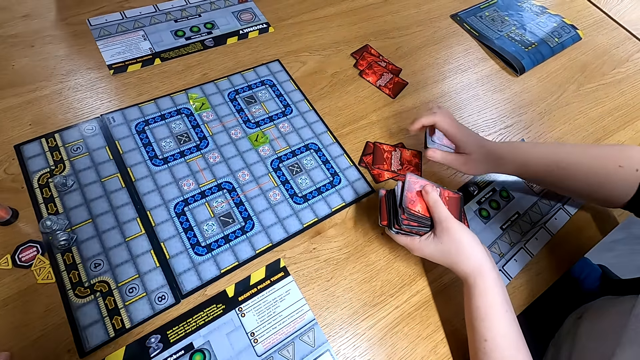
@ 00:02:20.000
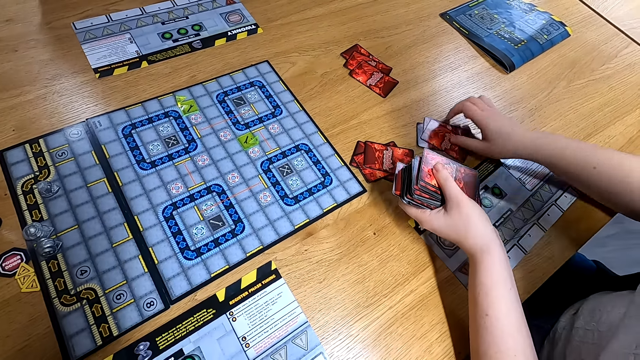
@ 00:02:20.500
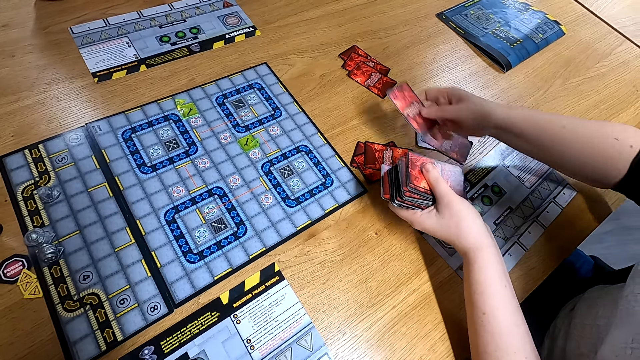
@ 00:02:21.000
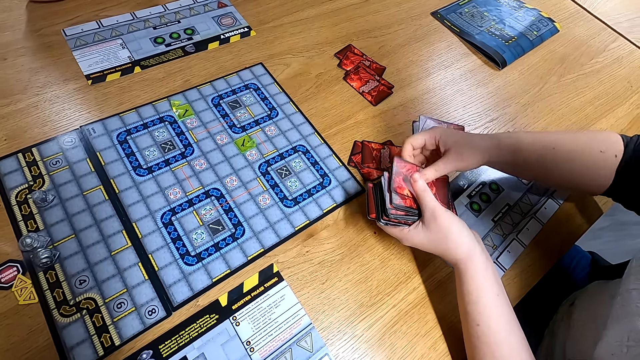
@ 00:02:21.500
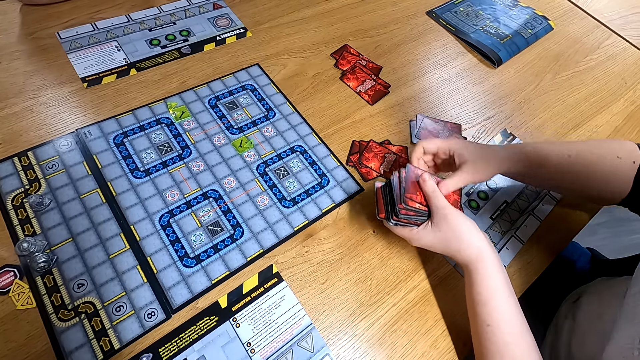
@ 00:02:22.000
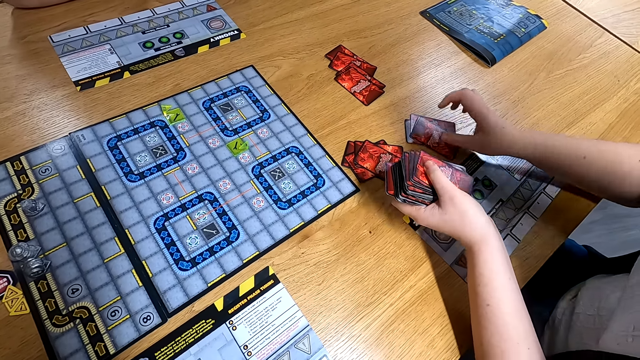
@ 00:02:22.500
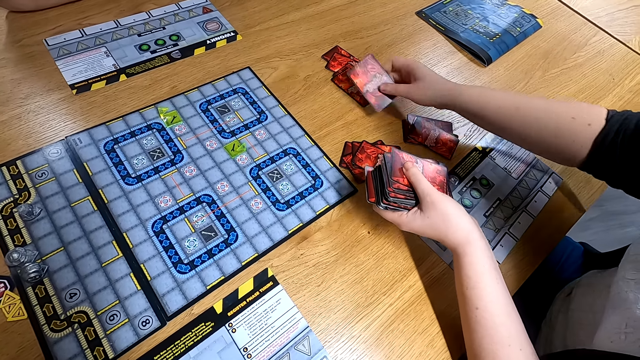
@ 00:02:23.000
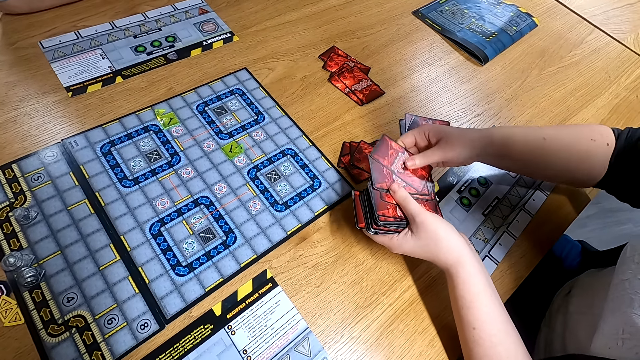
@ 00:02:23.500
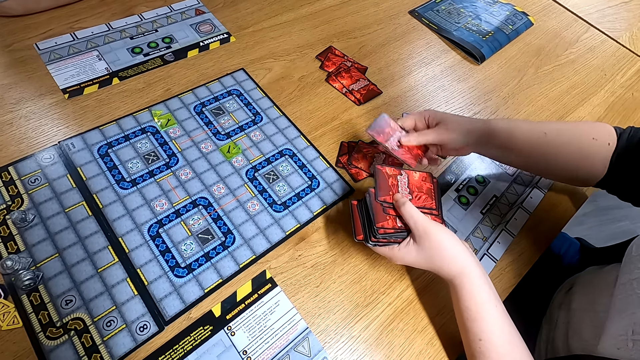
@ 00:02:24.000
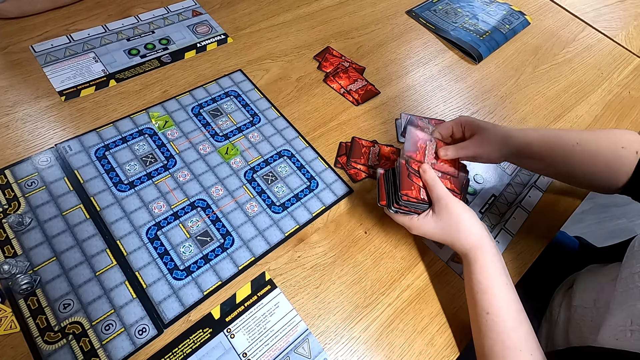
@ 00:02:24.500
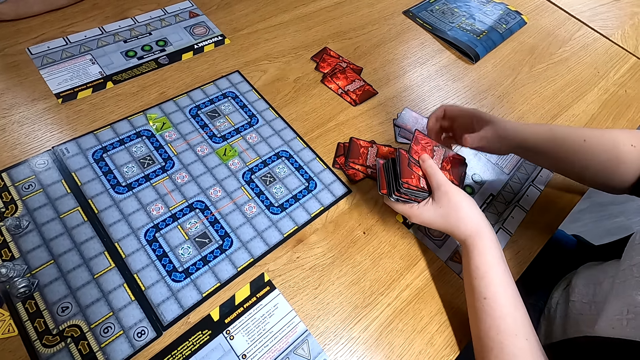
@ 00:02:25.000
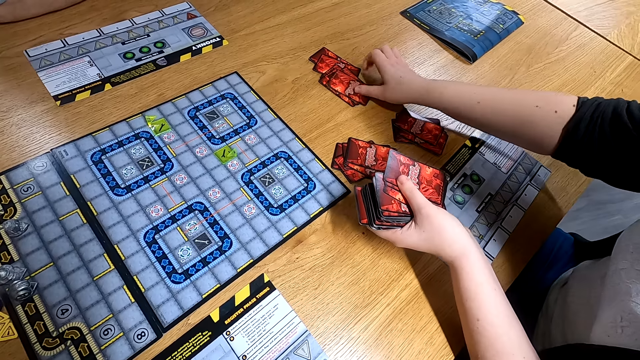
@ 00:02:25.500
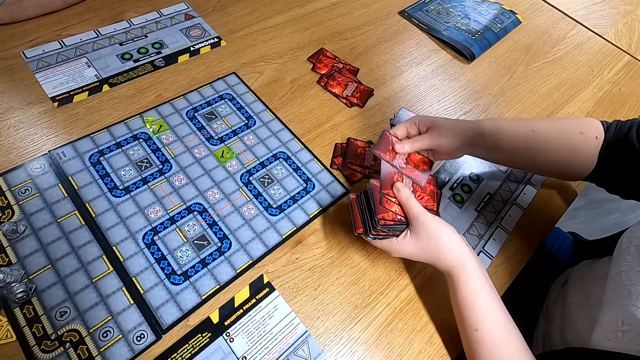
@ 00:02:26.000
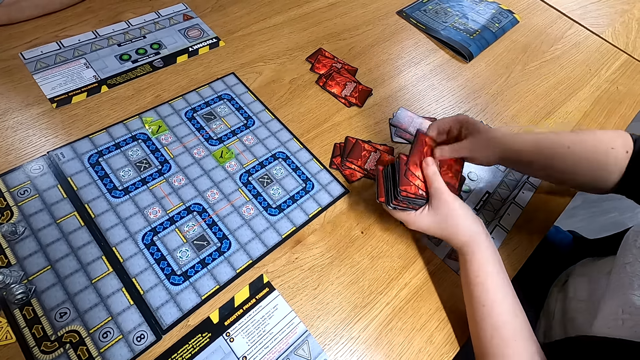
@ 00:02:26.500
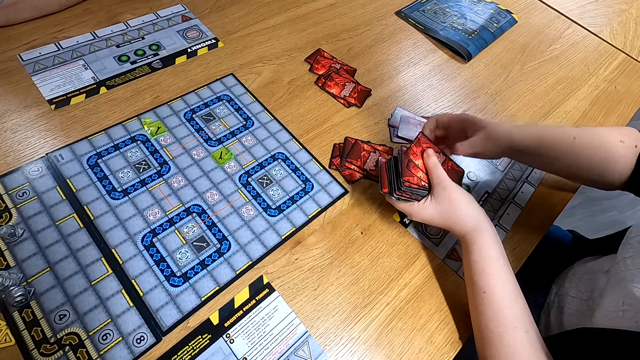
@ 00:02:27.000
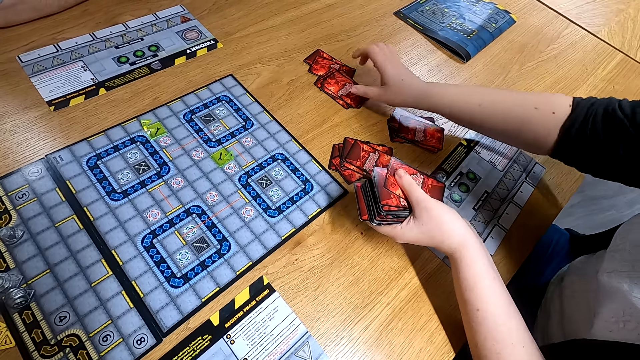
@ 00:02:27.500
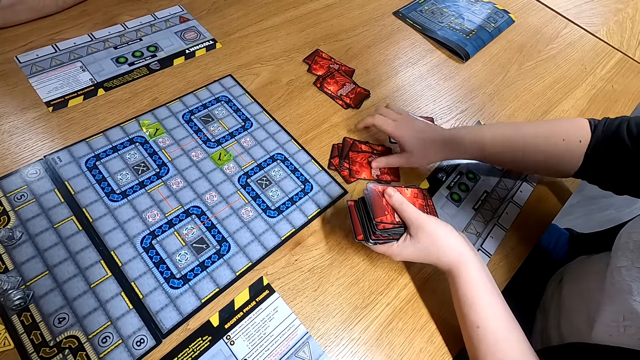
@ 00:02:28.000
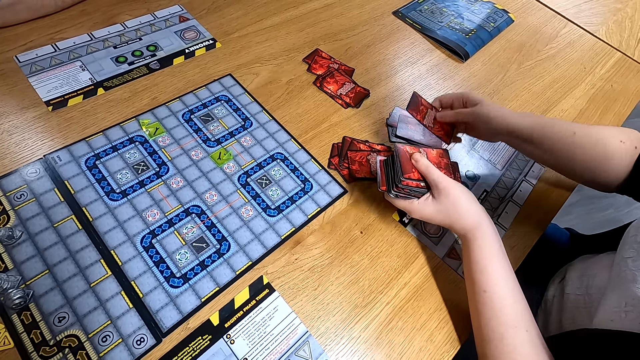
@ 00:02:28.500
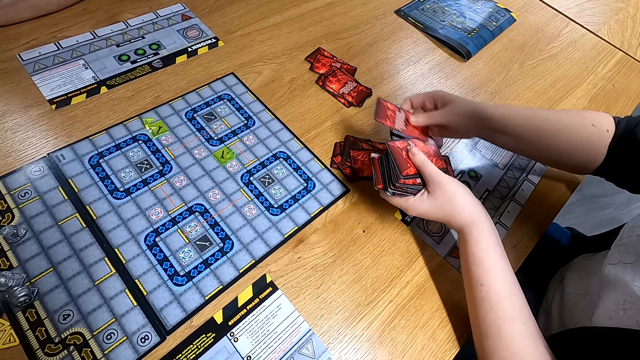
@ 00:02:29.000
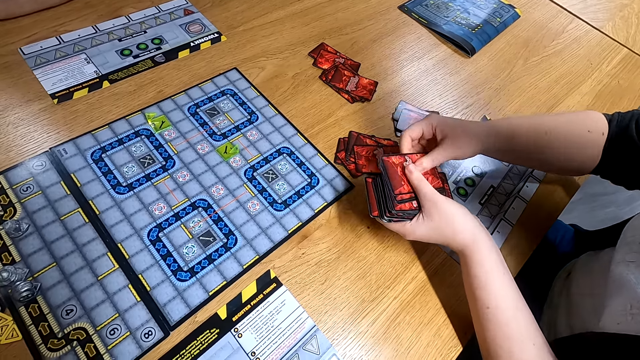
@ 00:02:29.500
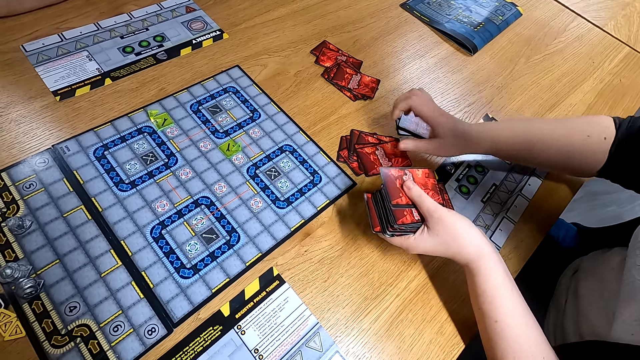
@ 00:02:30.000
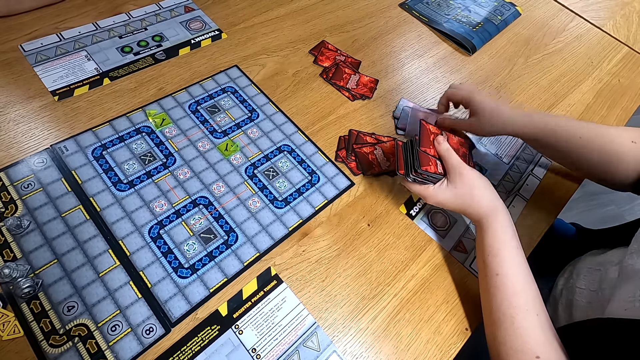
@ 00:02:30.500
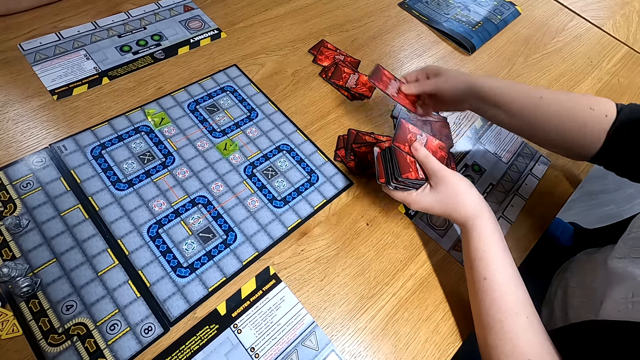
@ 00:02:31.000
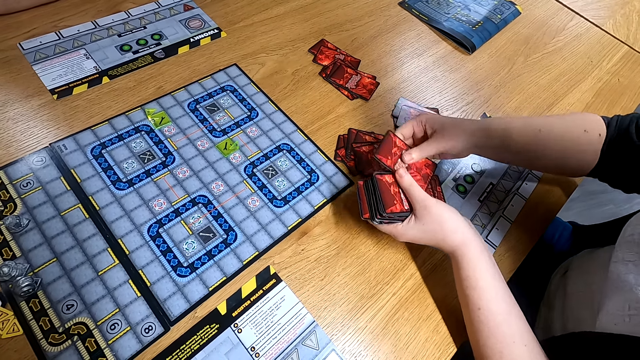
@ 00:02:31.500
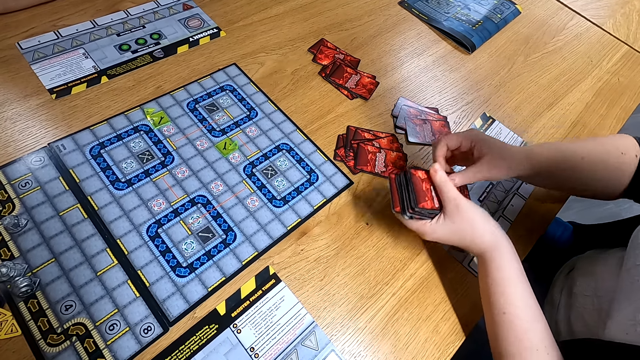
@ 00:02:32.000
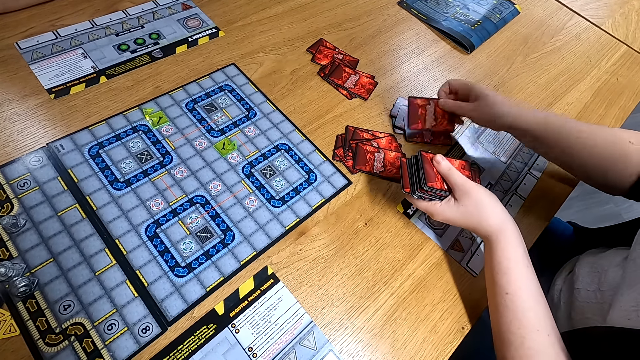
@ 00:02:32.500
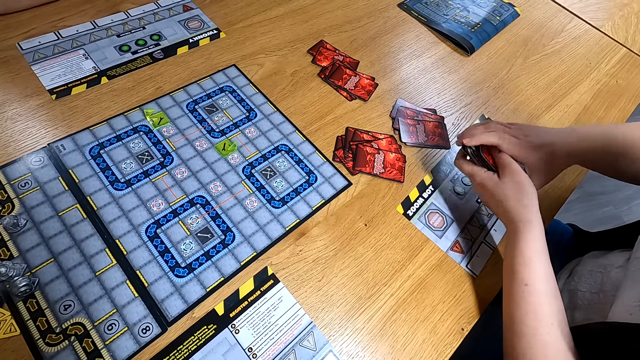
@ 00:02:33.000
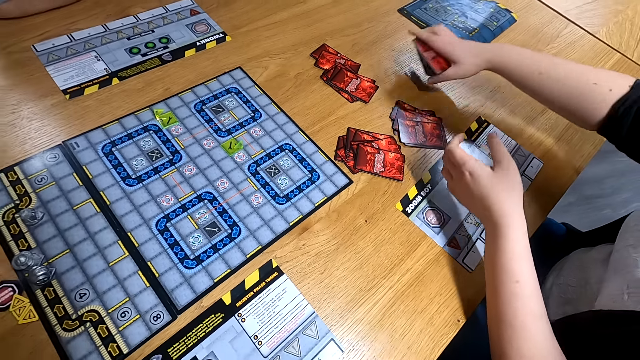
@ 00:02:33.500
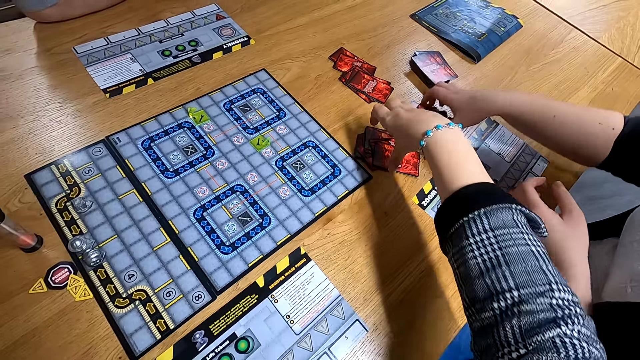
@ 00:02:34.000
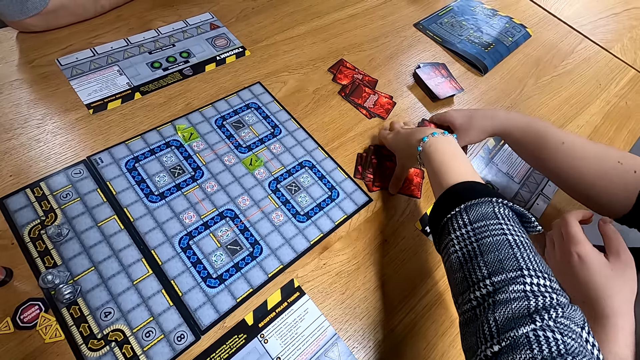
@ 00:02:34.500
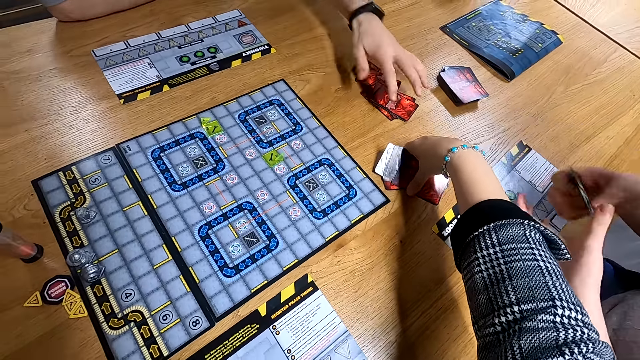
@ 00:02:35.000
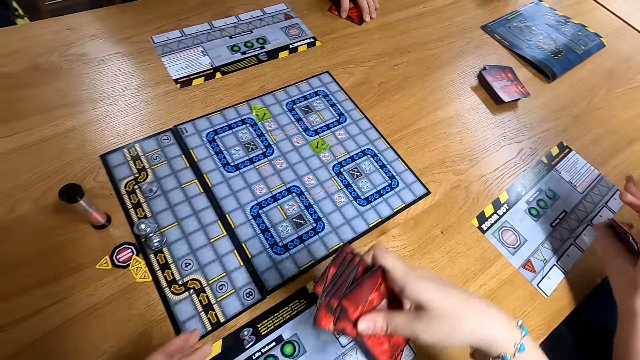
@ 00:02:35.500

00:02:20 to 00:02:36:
The woman passes the card on her left hand to her right hand. She drops the card on the table with her right hand. She picks the card from the table with her right hand. The camera wearer picks the card from the table with her right hand. A man picks the card from the table with his right hand.

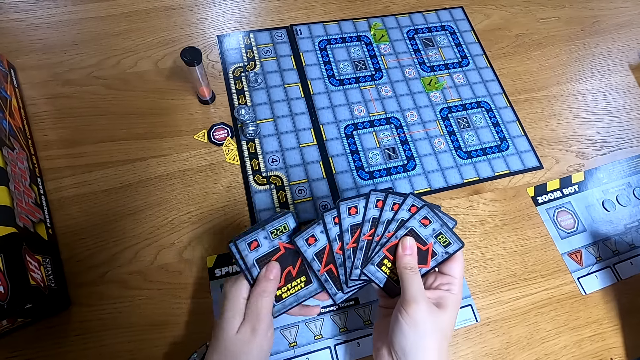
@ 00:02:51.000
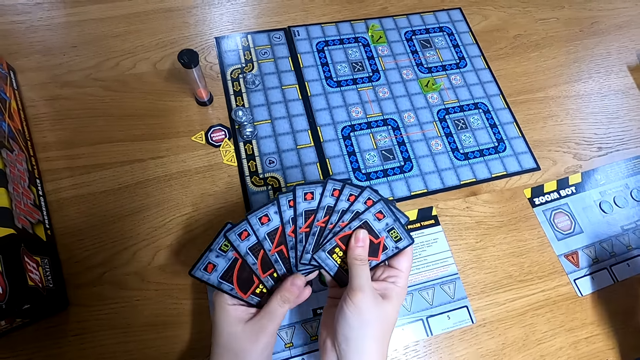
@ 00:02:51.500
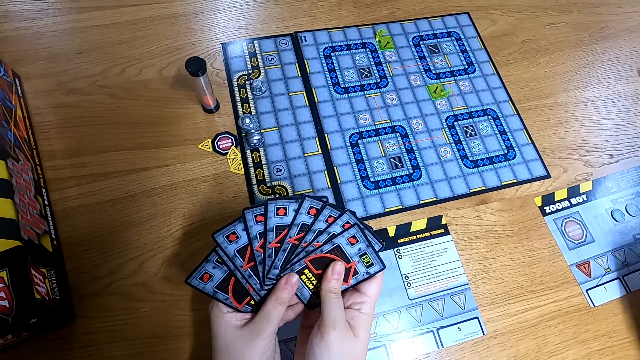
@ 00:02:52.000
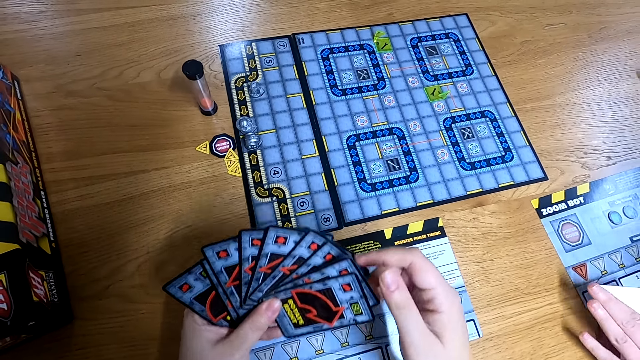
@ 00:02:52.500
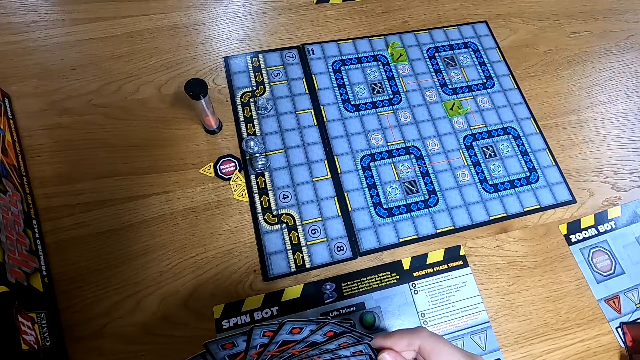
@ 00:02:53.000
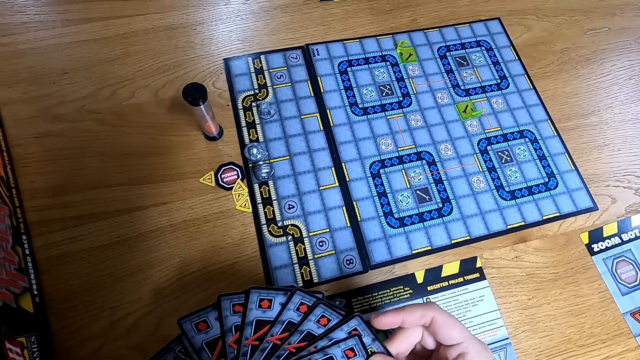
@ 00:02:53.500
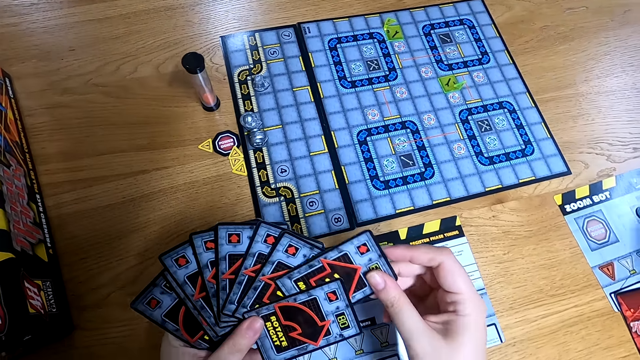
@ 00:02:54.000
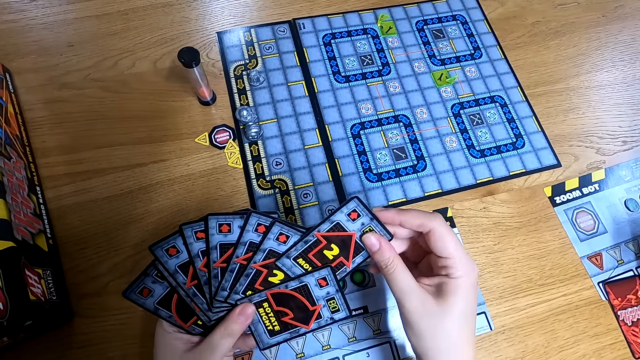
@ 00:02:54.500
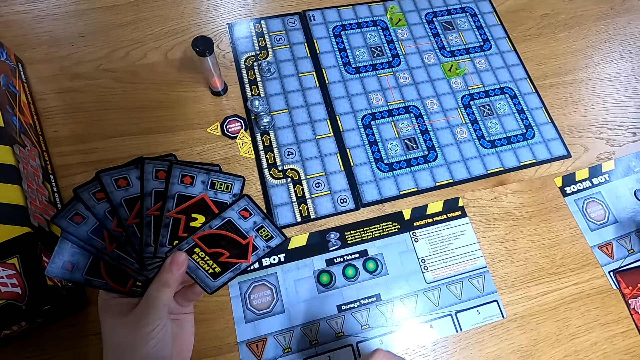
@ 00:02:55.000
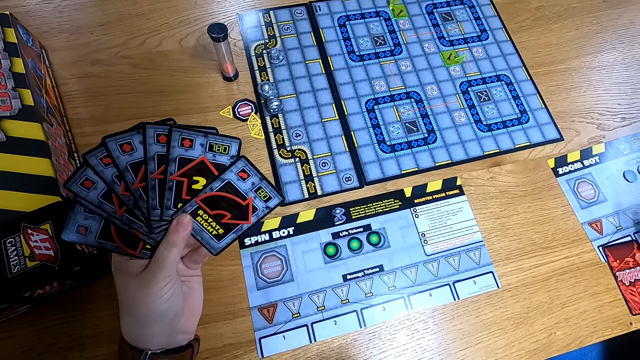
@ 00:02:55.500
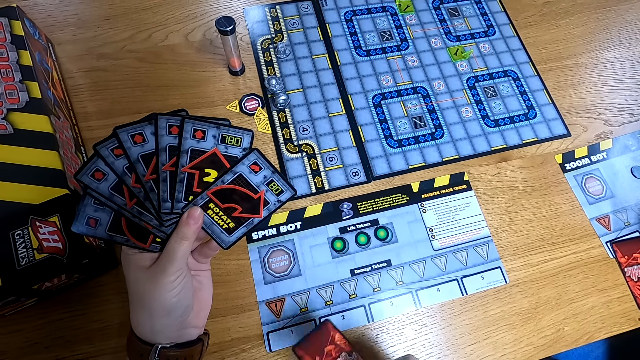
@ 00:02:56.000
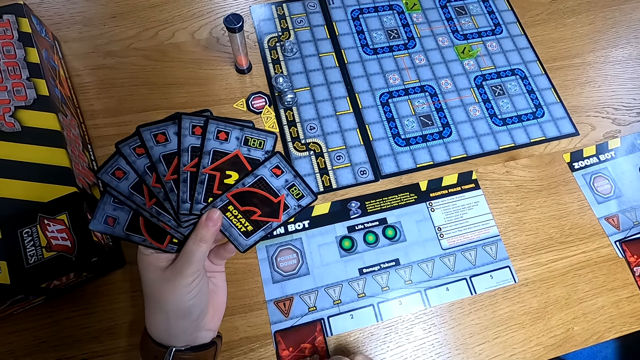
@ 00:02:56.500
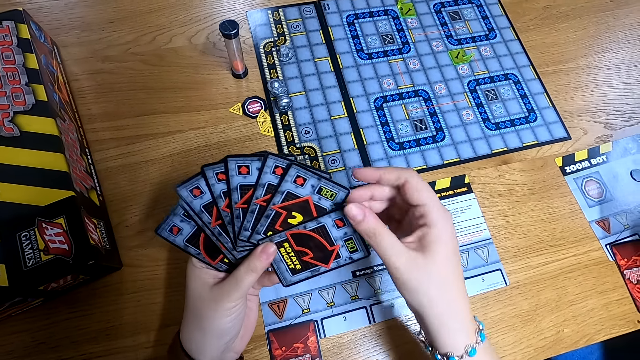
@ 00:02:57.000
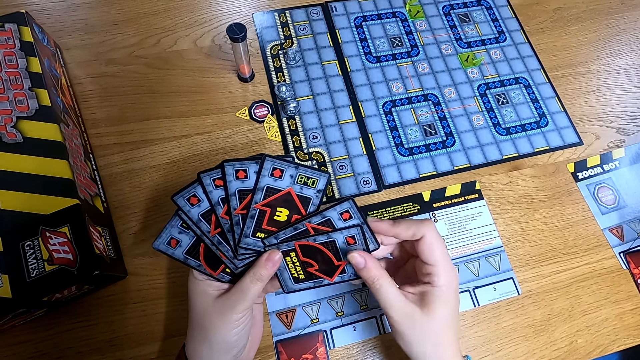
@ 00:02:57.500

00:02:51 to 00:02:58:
The camera wearer picks the card from her left hand with her right hand. She arranges the card on the board with her right hand. She puts the card on the table.
